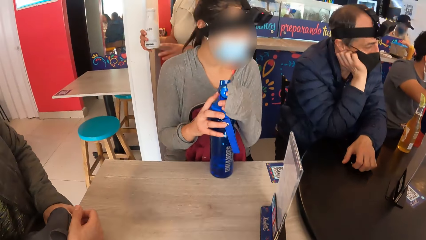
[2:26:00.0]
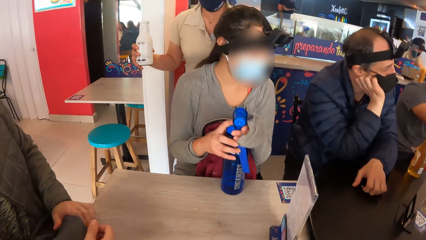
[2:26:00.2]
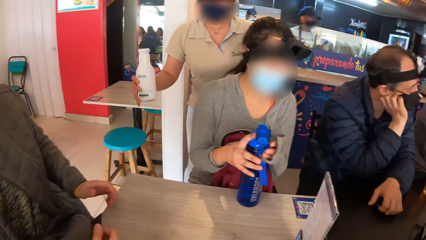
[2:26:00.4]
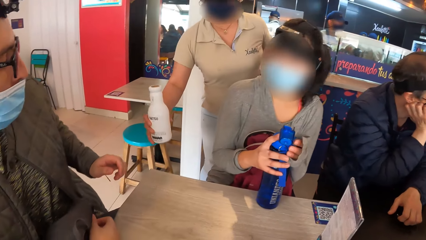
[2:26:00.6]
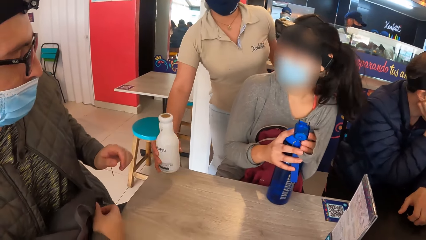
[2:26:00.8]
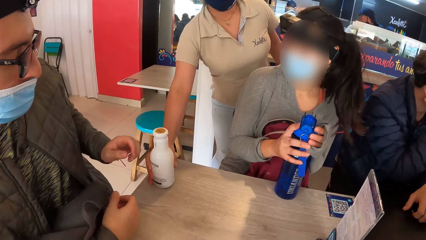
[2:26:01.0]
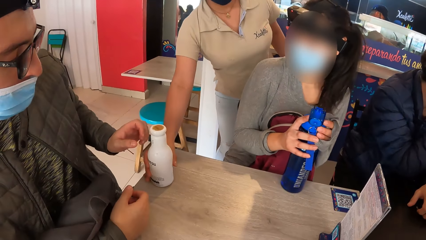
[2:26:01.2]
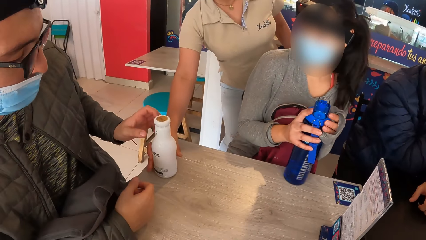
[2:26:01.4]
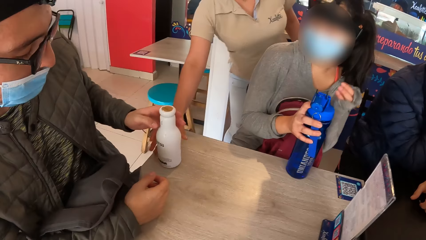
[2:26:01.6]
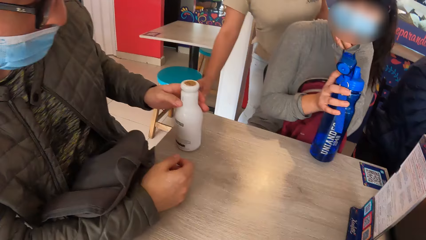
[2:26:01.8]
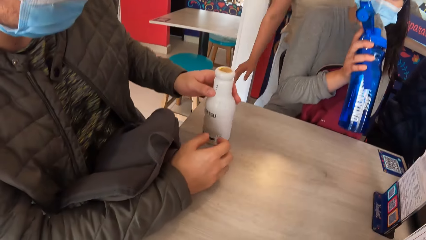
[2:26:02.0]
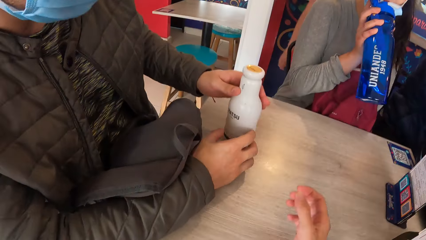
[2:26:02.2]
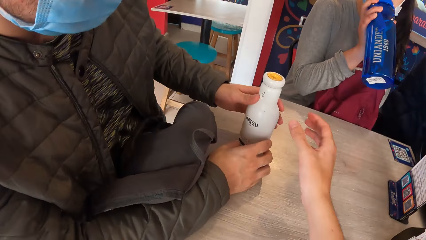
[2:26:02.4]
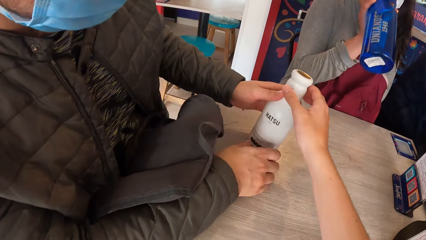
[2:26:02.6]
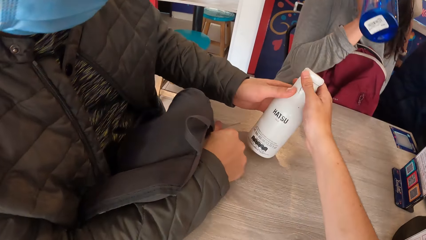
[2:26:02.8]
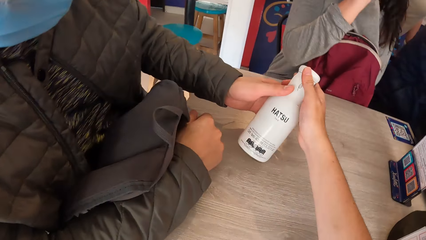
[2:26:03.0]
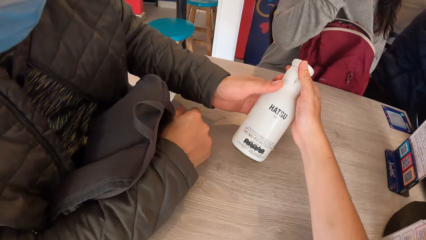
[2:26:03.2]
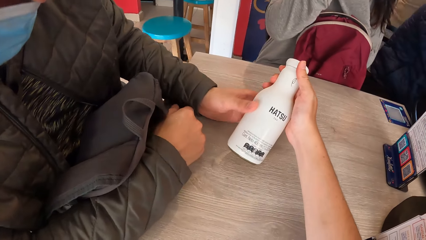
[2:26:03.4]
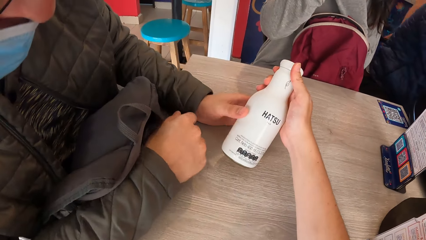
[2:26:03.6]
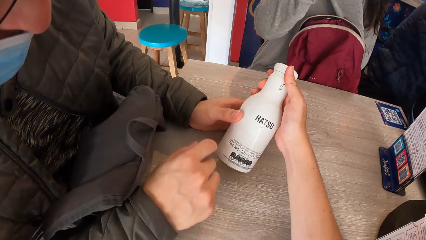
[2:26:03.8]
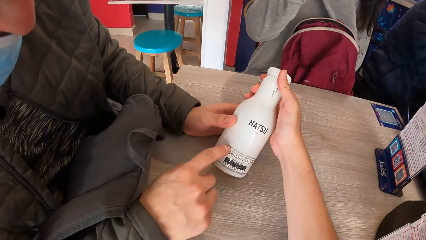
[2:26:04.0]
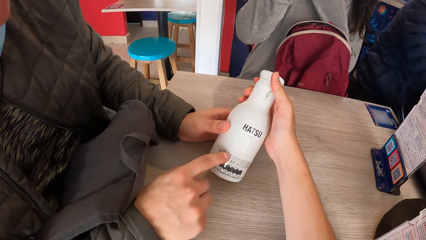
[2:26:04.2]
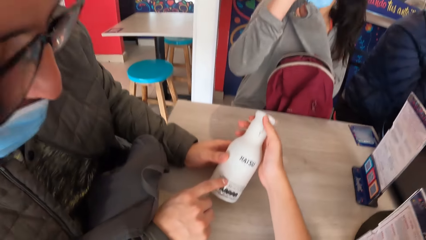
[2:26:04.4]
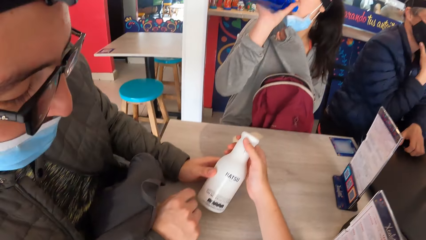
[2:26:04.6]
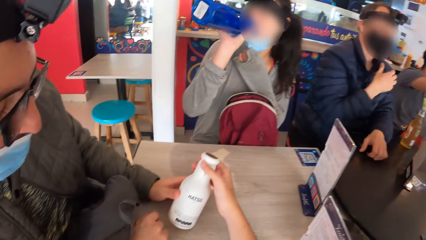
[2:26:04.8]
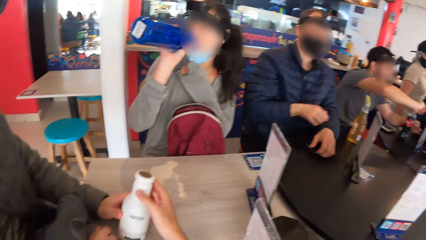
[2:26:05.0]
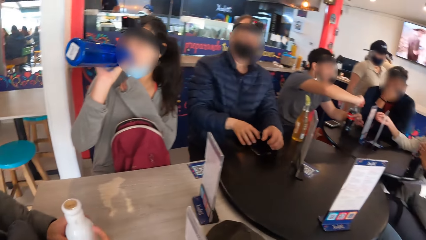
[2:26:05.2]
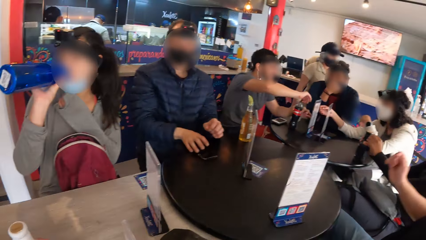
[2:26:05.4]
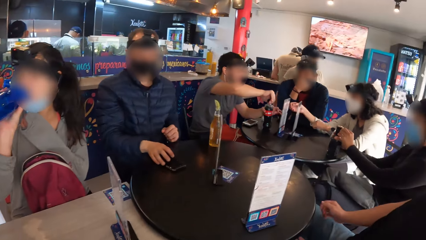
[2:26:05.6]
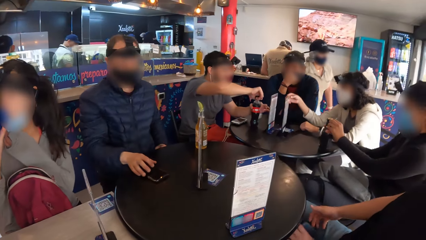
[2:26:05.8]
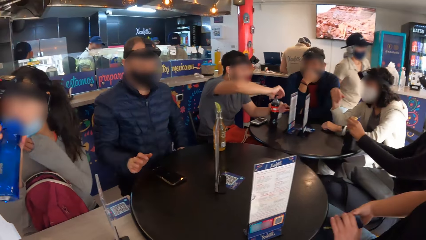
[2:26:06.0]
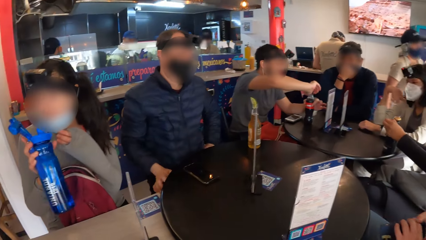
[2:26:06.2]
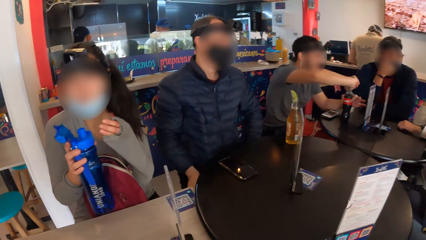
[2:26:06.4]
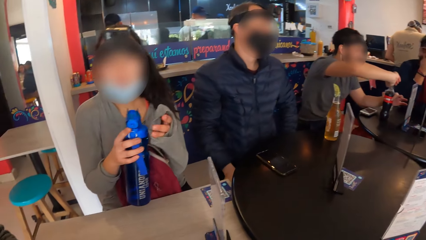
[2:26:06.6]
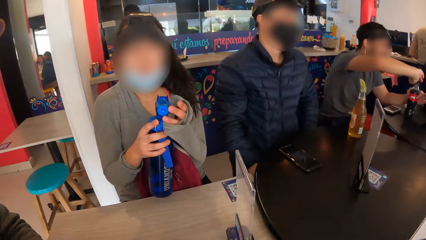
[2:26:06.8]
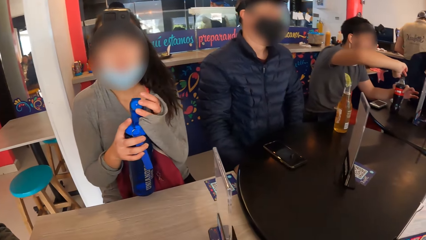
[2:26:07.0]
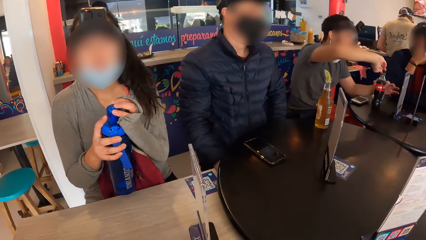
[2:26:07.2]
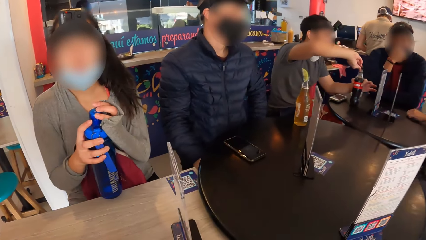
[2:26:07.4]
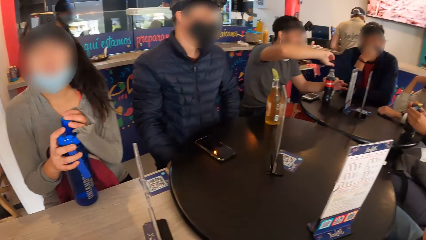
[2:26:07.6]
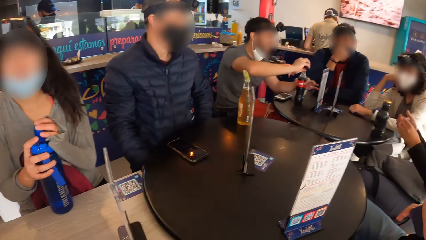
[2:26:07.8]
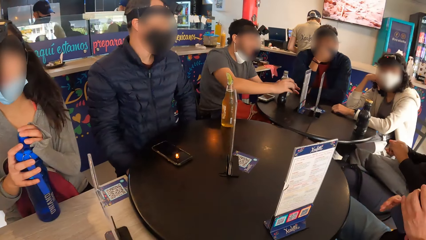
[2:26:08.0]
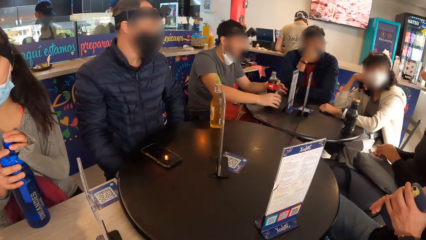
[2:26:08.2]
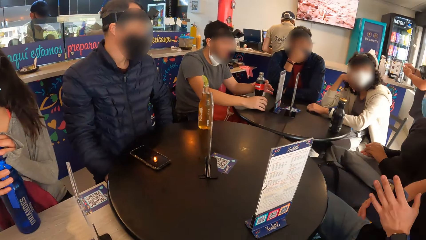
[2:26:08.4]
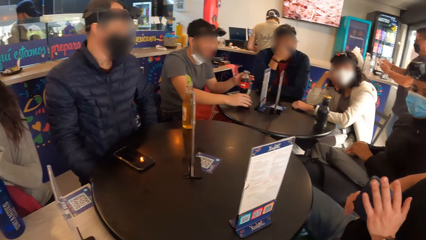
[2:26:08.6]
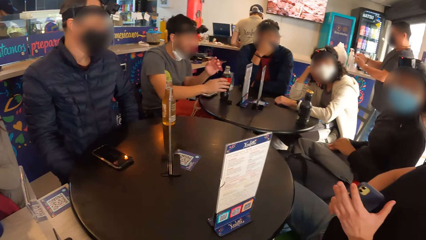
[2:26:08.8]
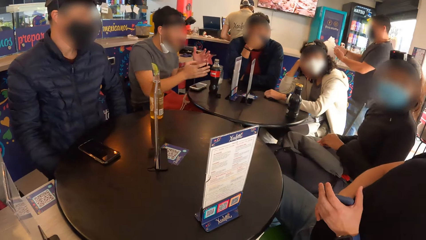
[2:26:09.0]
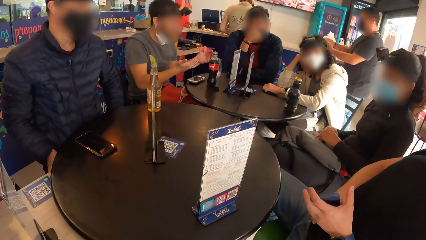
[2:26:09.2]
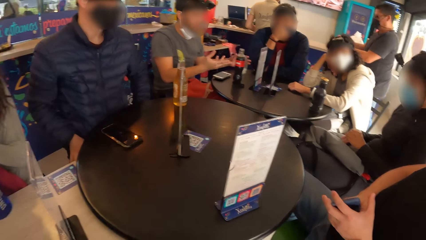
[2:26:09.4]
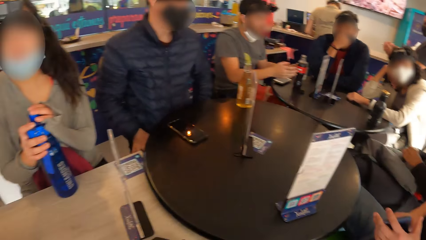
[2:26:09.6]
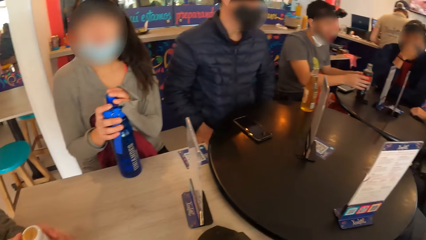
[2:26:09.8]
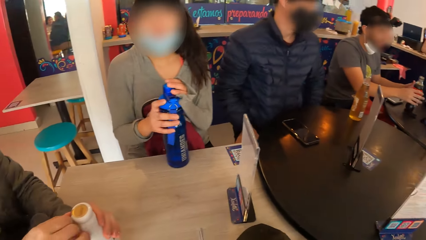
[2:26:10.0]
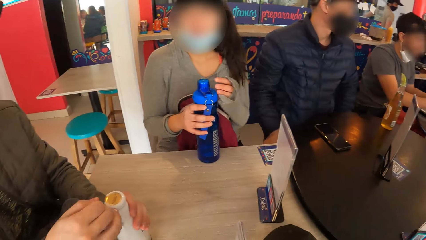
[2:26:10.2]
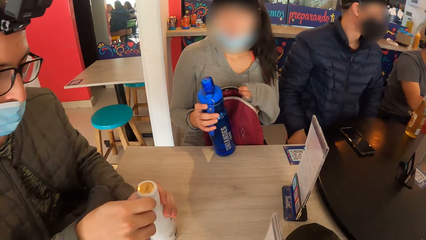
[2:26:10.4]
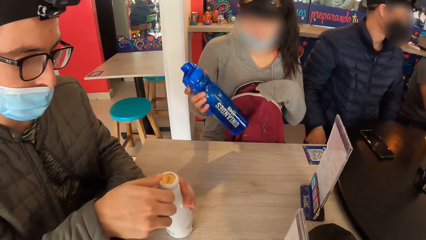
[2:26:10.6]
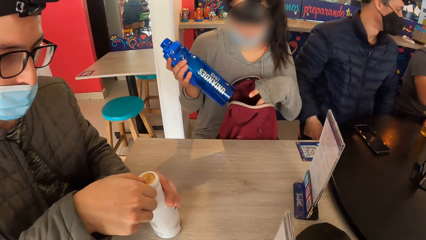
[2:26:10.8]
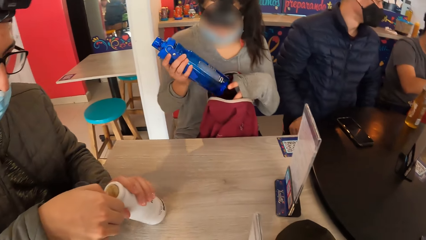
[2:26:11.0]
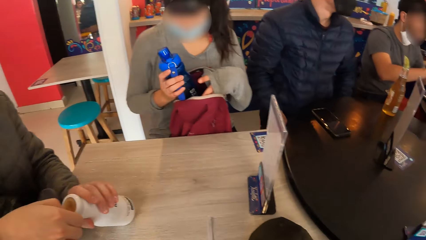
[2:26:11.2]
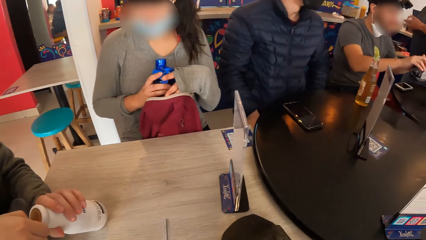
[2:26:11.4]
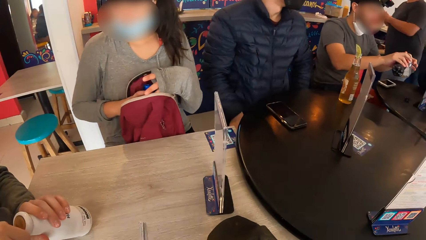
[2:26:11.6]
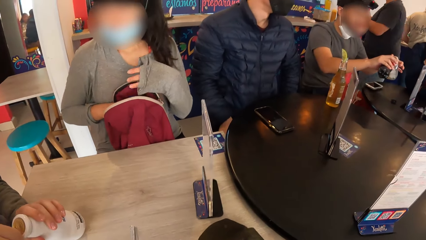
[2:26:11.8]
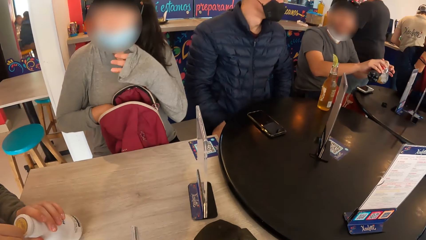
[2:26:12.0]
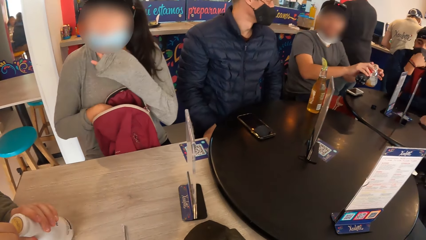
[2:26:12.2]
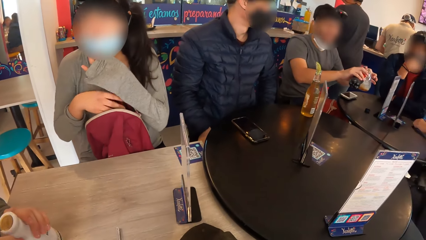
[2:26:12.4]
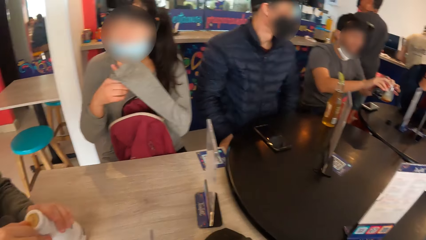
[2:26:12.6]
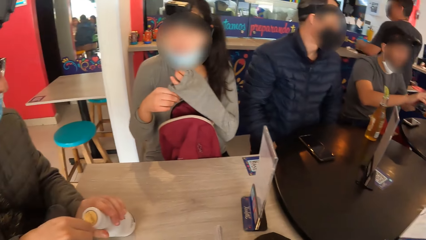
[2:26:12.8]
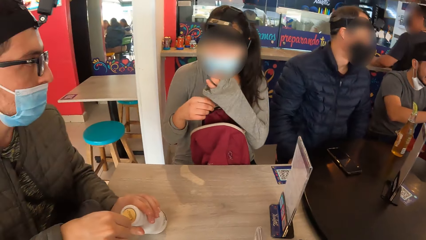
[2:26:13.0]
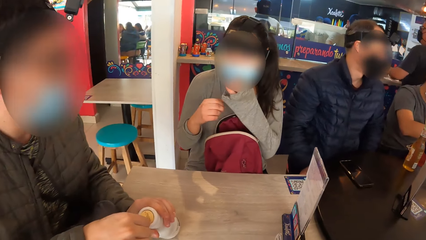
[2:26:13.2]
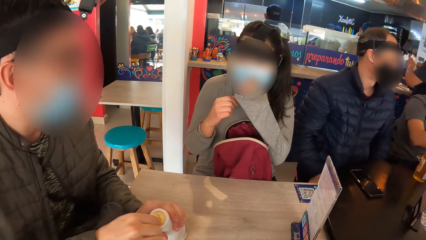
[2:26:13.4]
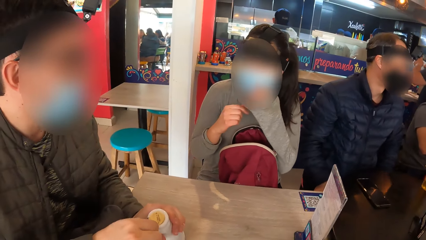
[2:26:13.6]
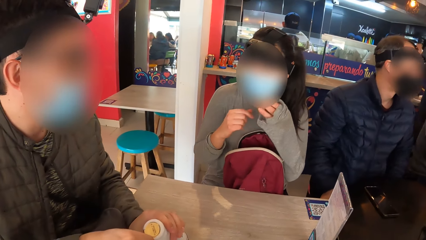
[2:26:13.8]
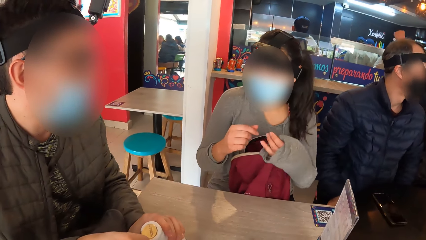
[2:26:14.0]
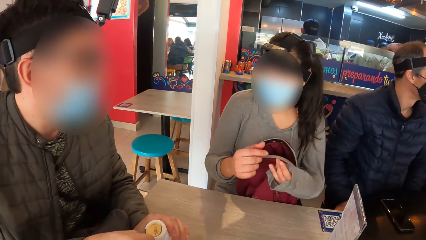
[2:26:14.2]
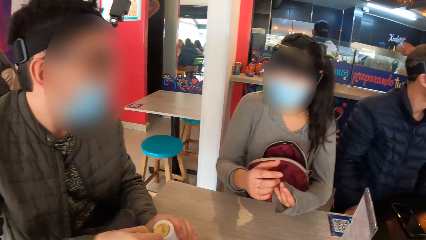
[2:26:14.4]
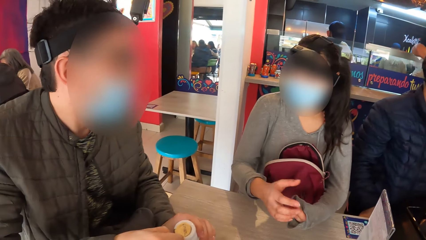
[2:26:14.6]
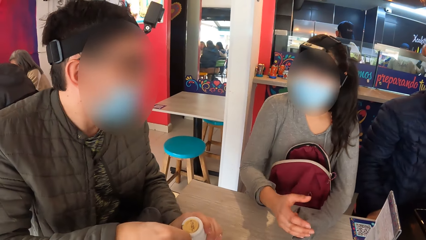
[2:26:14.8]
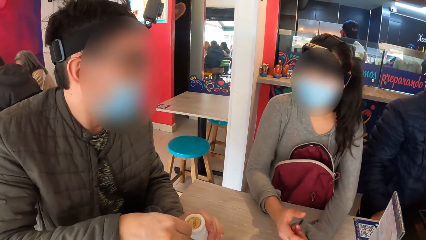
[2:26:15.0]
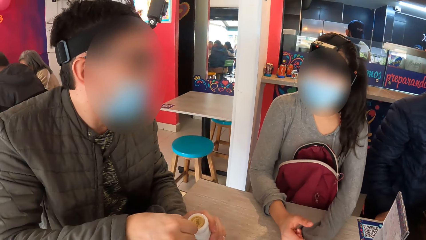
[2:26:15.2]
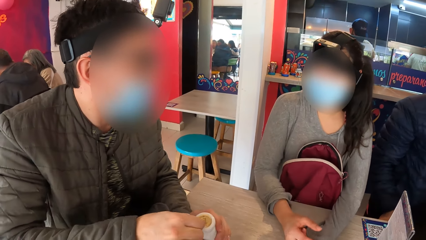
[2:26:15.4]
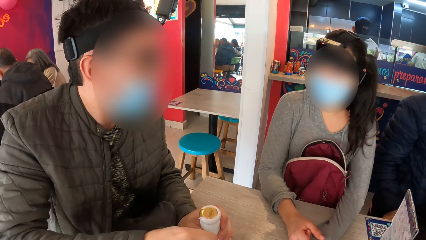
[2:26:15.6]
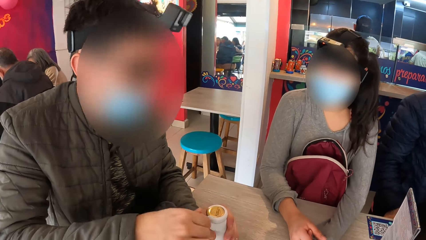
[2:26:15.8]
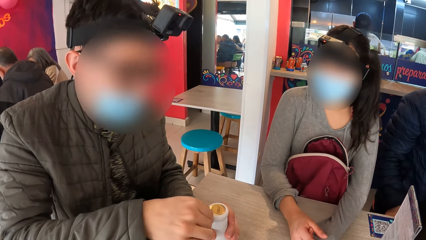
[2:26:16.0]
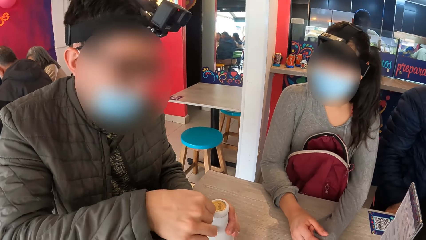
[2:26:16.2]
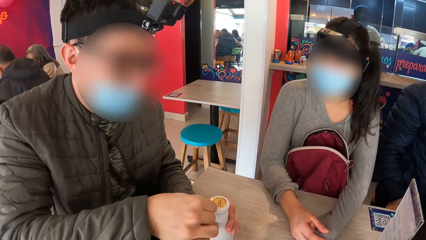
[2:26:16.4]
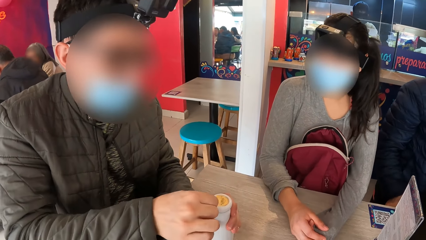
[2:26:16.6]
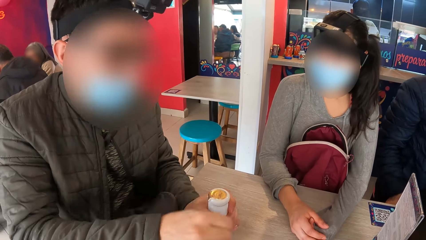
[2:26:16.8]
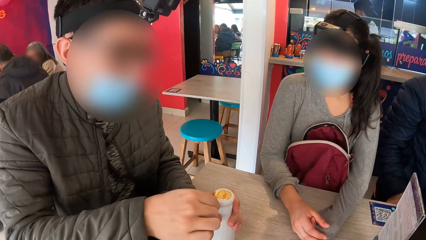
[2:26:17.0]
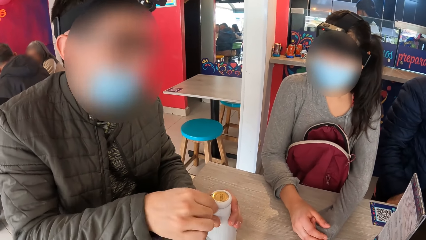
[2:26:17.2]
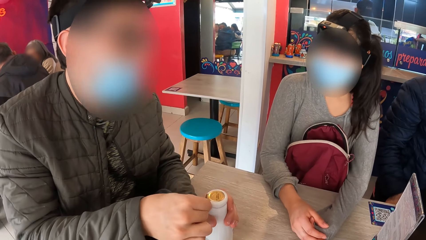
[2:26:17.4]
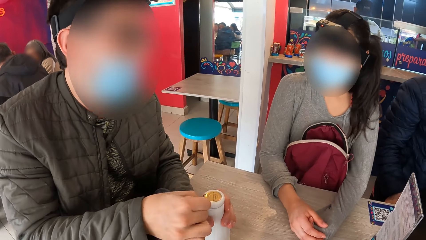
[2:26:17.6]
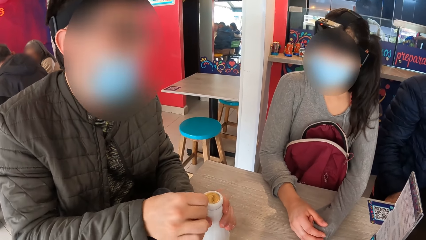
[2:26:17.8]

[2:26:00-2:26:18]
A woman opens a water bottle with her left hand. A man rests his right hand on his right cheek. A waitress drops a white bottle on the table with her right hand. Another man picks up the white bottle from the table with his left hand. The woman drinks from the water bottle in her right hand. The camera wearer holds the white bottle with his right hand. He interacts with the second man. The second man points to the white bottle with his right hand. The camera wearer turns around the room. The first man moves a phone on the table with his right hand. Another woman raises her right hand. The first woman covers the water bottle with her left hand and drops the water bottle on the table with both hands. A third man drops the cover of a soda bottle on the table with his right hand. A fourth man holds a phone with both hands. A man makes a gesture. The second man tears off the nylon on the cover of the white bottle with his right hand. The first woman puts the water bottle in a bag with her right hand and adjusts a face mask on her face with her left hand. The third man pours soda from the soda bottle in his right hand into a glass cup in his left hand. The first woman rests her hands on the table and interacts with the second man.
